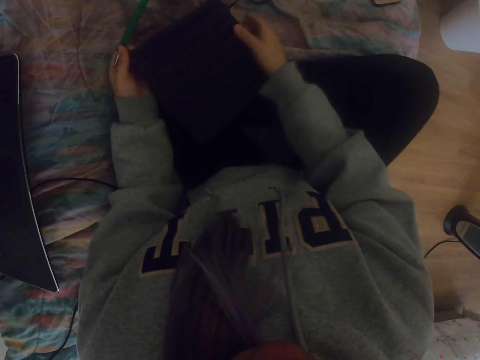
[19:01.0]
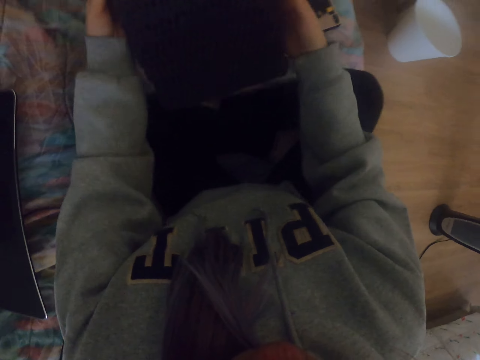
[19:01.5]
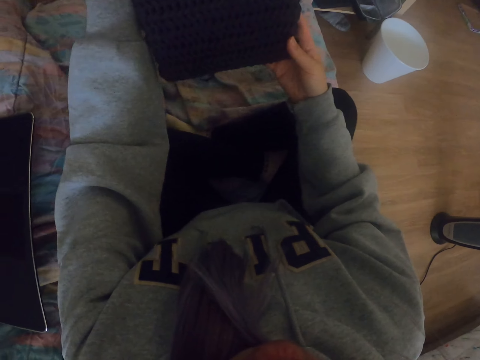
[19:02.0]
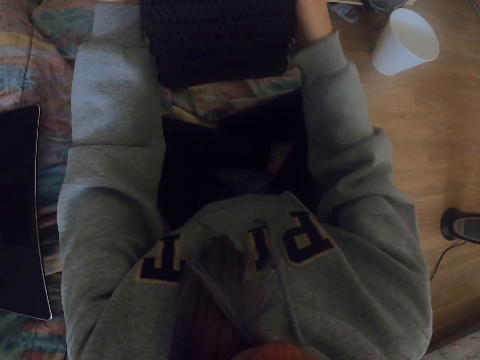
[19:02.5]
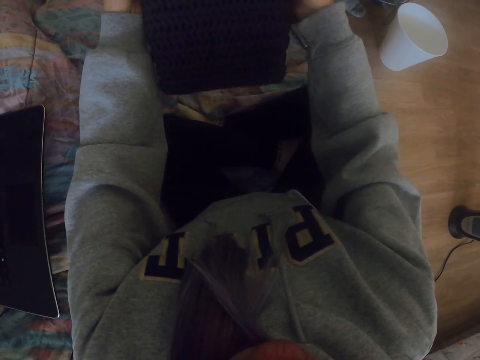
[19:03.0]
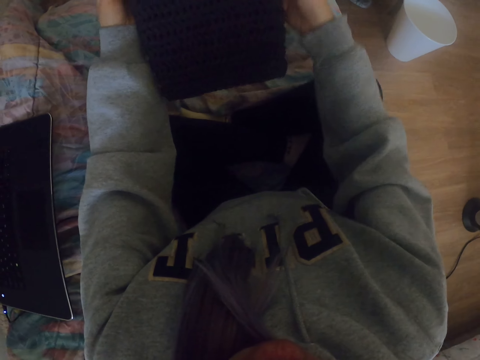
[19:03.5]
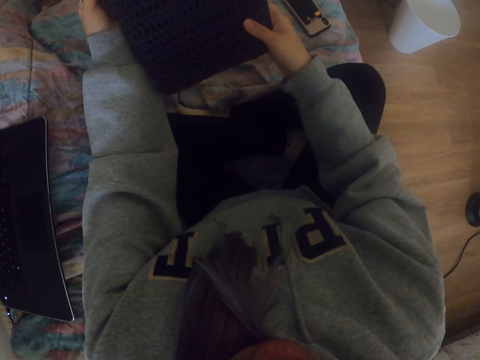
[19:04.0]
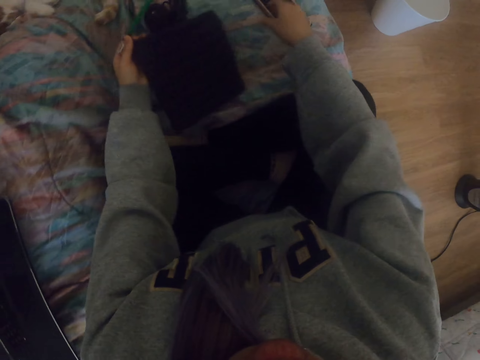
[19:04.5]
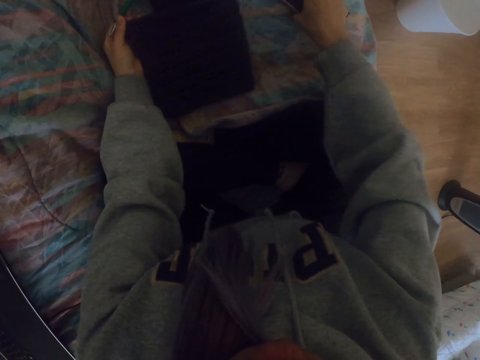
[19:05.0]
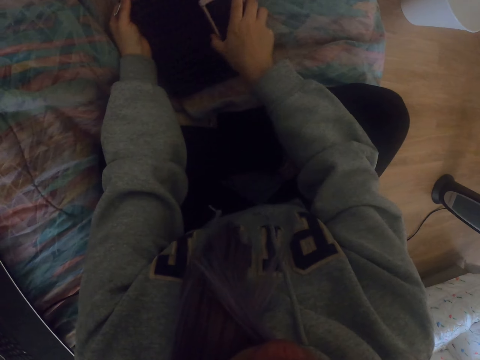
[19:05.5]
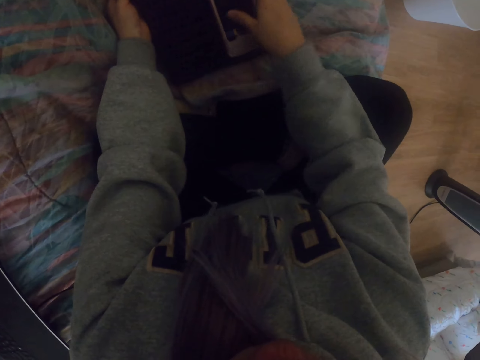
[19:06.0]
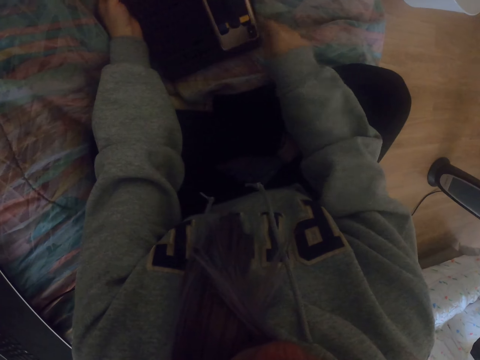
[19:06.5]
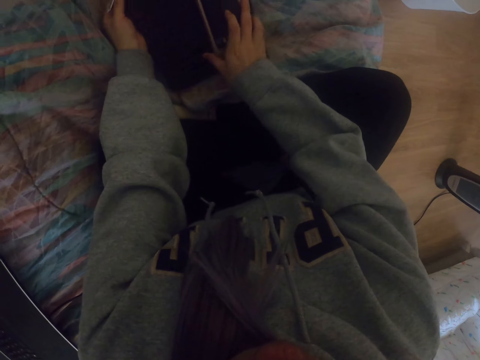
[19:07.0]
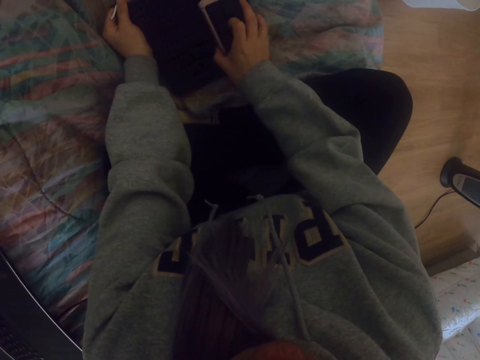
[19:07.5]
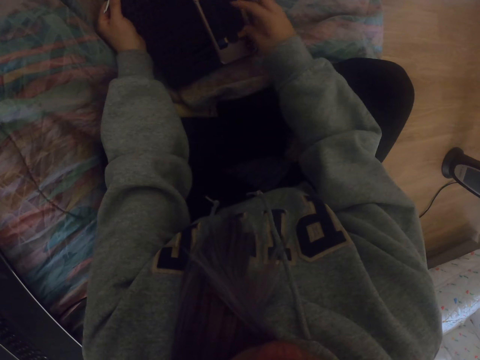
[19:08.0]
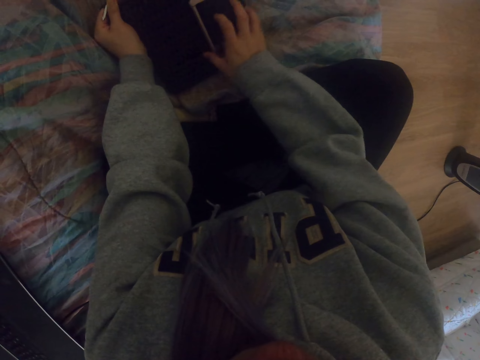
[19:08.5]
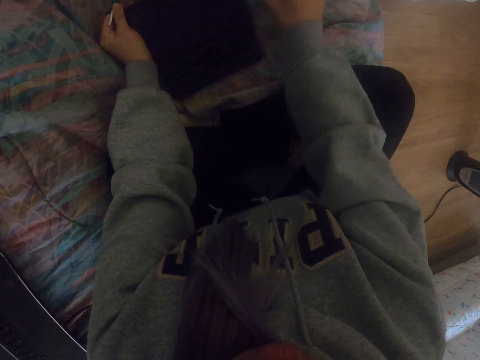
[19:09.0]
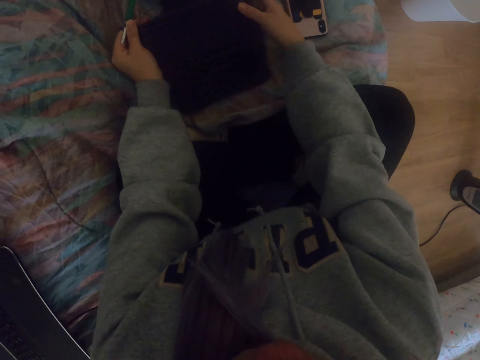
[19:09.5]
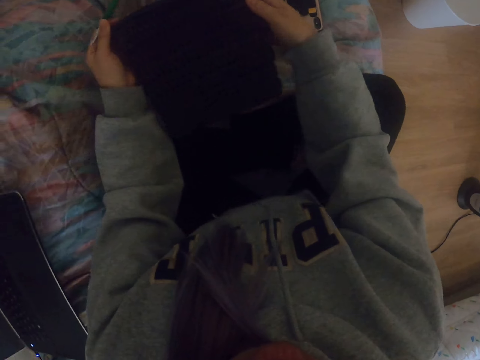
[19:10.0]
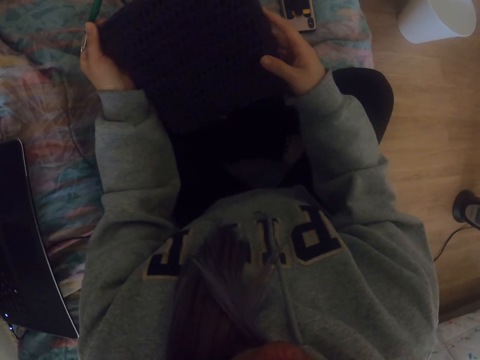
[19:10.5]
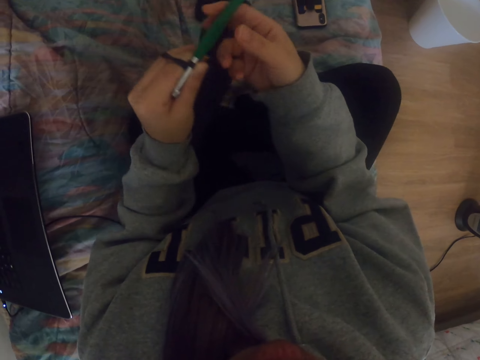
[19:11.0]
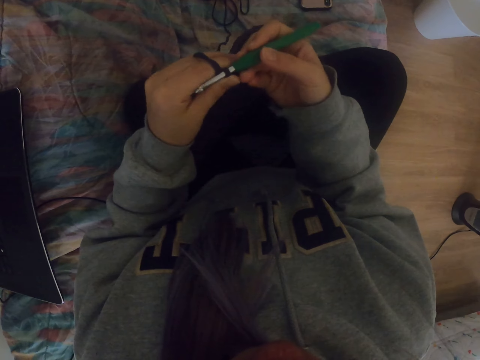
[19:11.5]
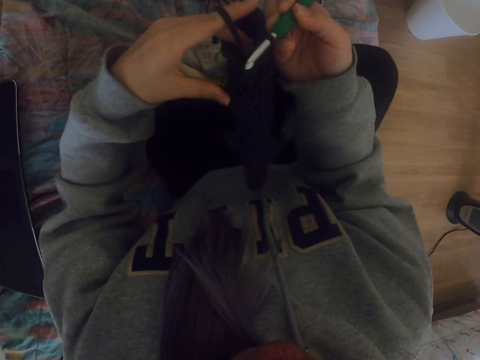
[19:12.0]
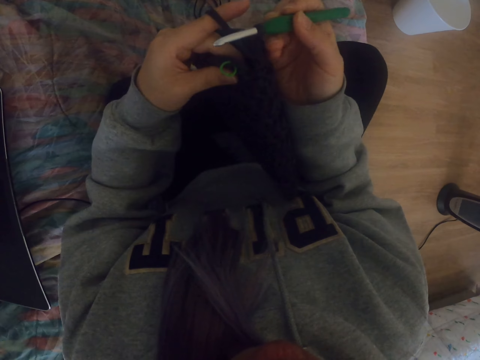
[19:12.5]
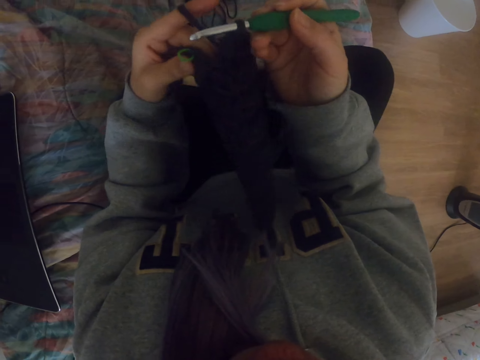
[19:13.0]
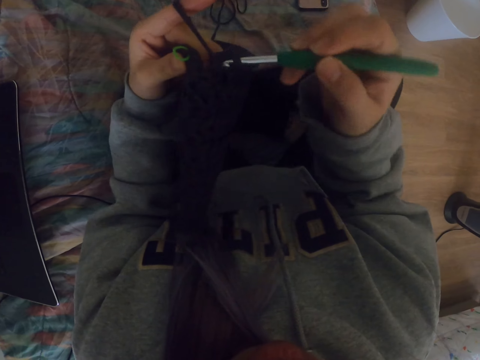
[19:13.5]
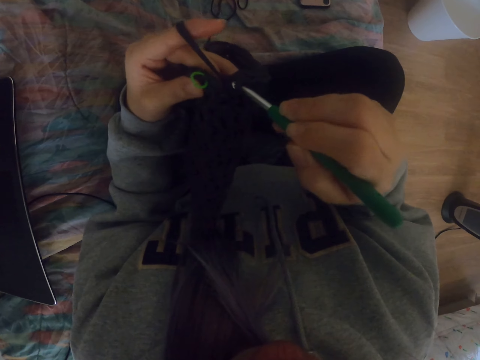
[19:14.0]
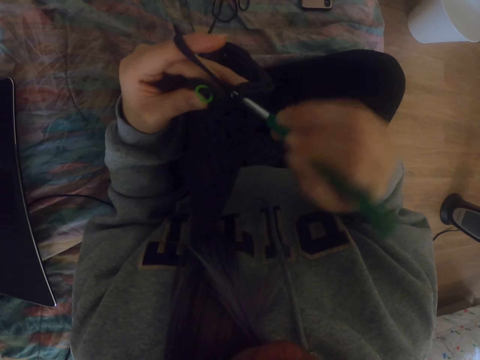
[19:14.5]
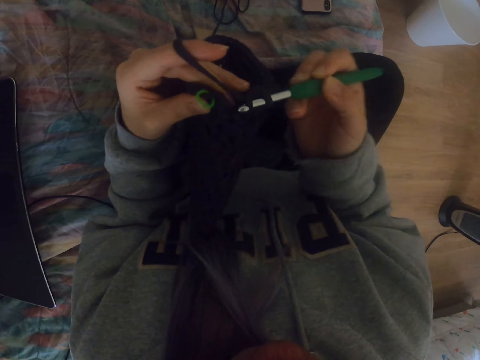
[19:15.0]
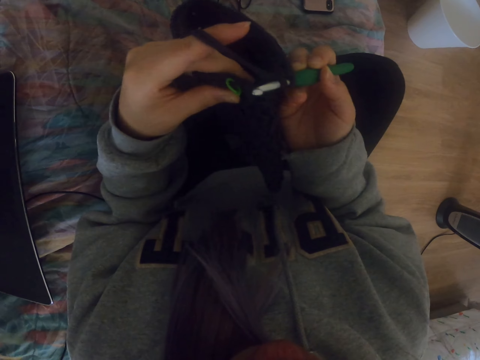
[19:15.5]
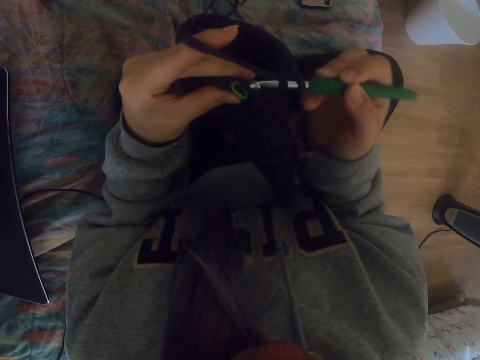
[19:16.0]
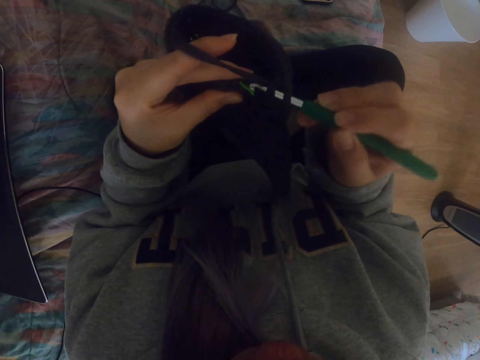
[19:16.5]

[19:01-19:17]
The camera wearer lays a hand on the fabric. They lift the fabric and look at the fabric. They place the fabric down. They take a phone. They place the phone on the fabric. They take the phone. They put the phone aside. They lift the fabric. They turn the fabric on the hands. They hold the crochet hook. They knit with the crochet hook. They adjust the crochet hook on the yarn.

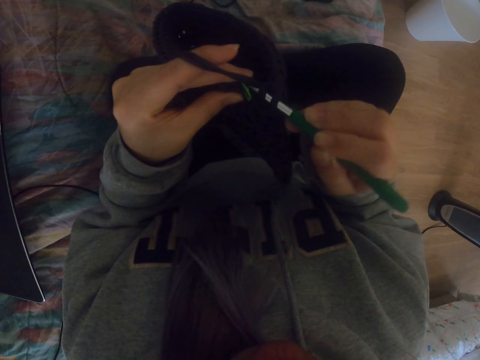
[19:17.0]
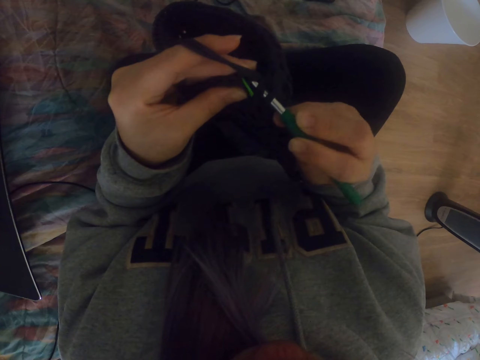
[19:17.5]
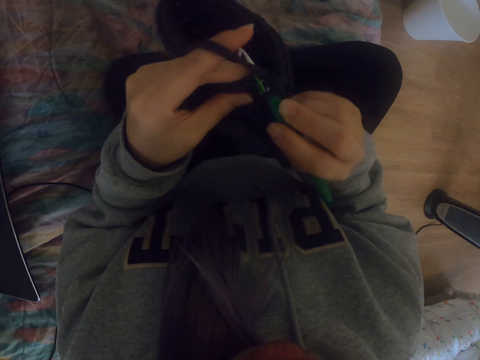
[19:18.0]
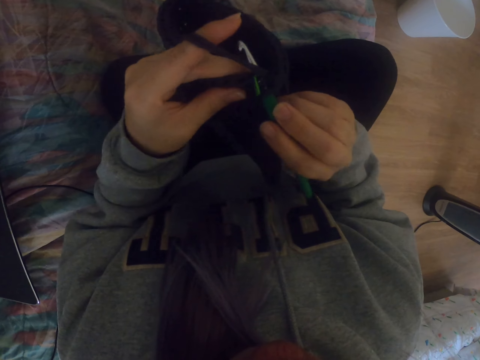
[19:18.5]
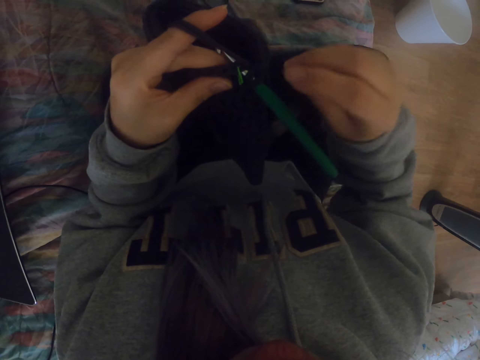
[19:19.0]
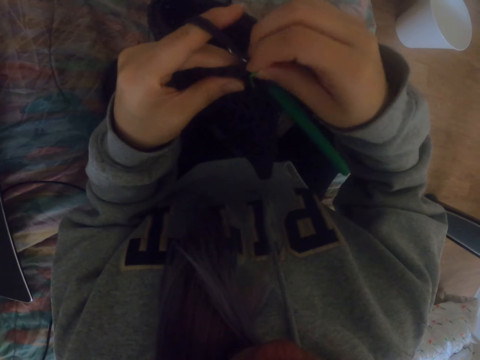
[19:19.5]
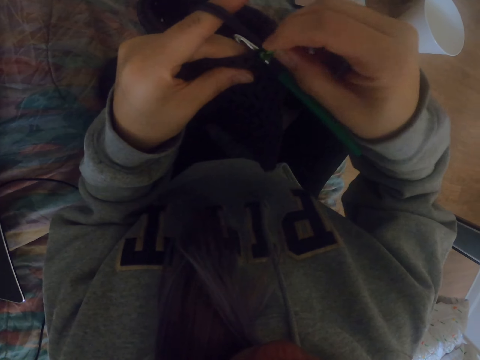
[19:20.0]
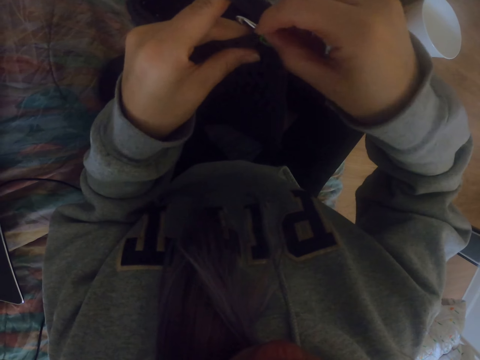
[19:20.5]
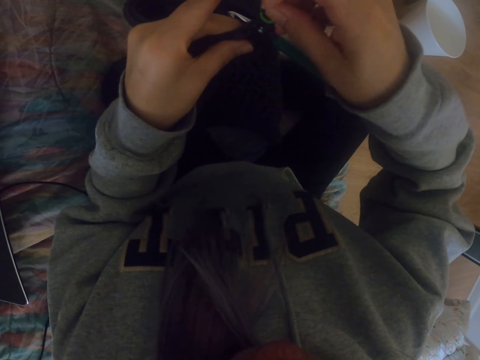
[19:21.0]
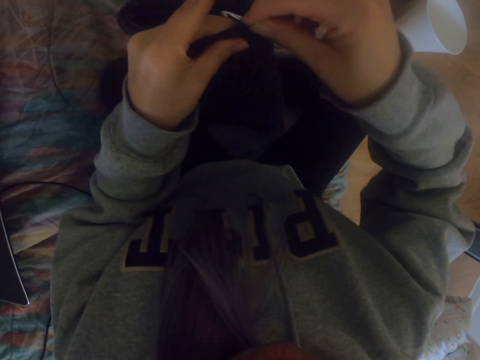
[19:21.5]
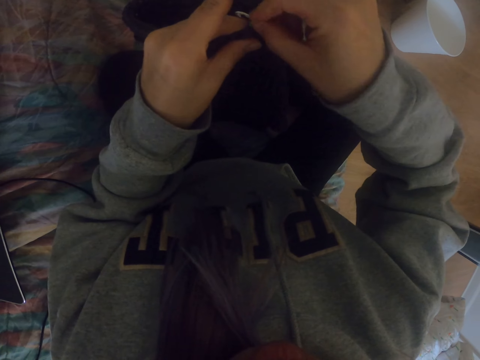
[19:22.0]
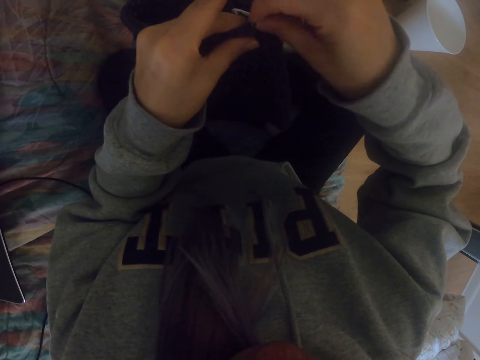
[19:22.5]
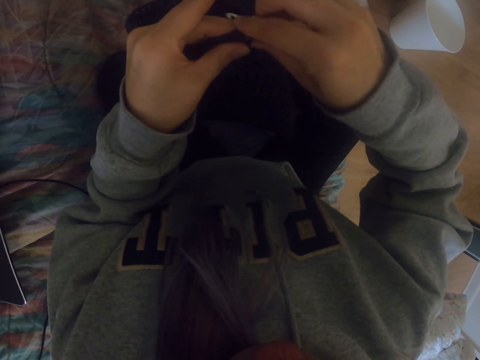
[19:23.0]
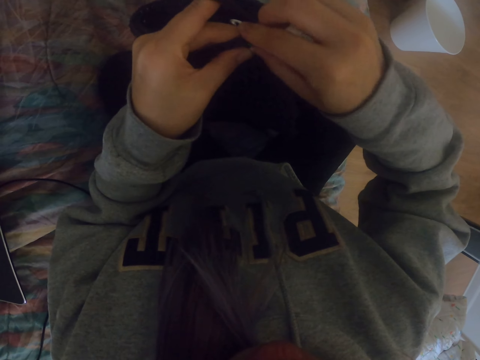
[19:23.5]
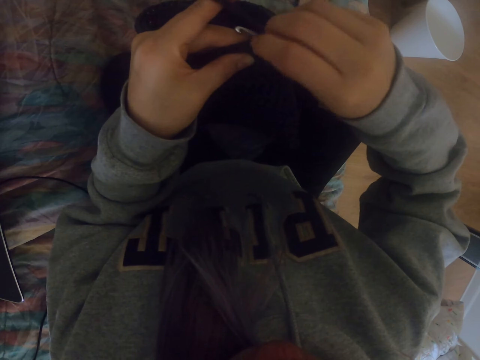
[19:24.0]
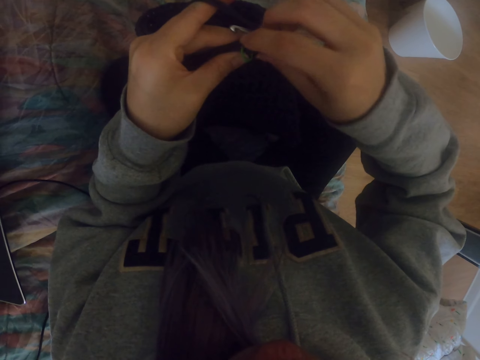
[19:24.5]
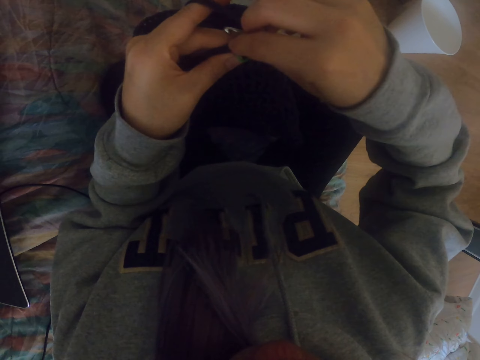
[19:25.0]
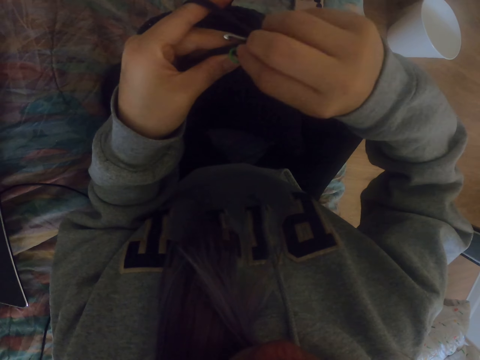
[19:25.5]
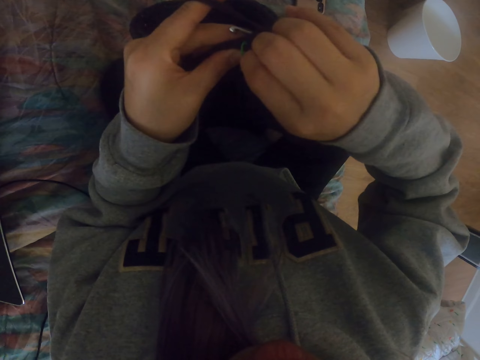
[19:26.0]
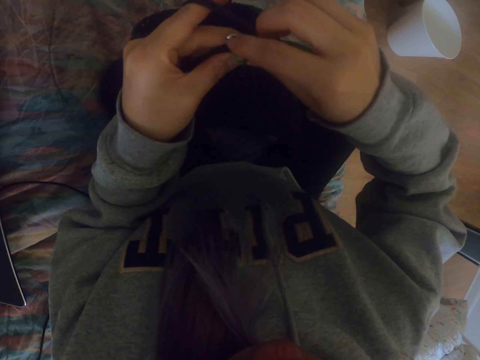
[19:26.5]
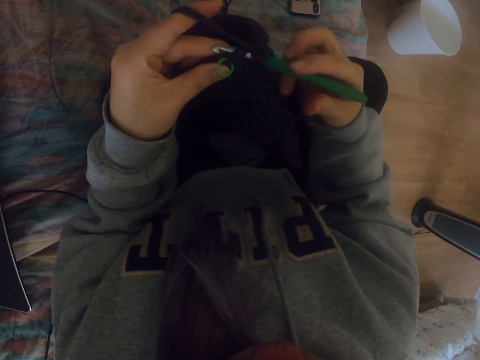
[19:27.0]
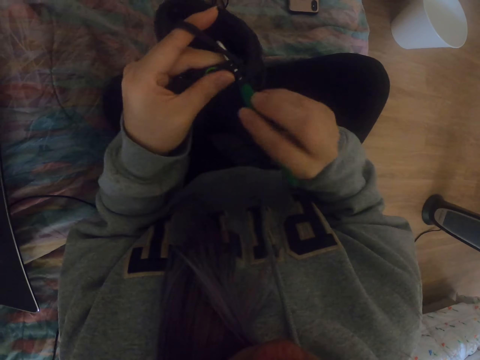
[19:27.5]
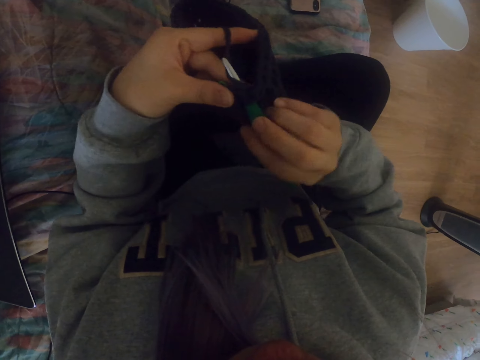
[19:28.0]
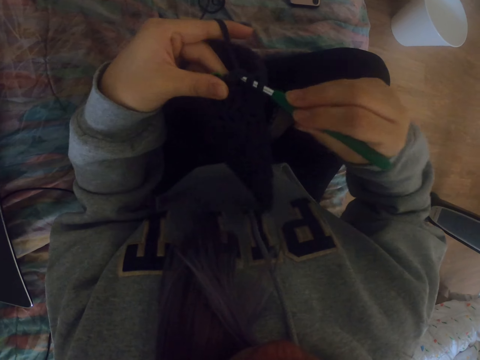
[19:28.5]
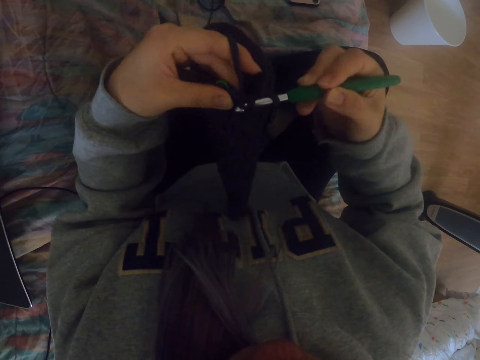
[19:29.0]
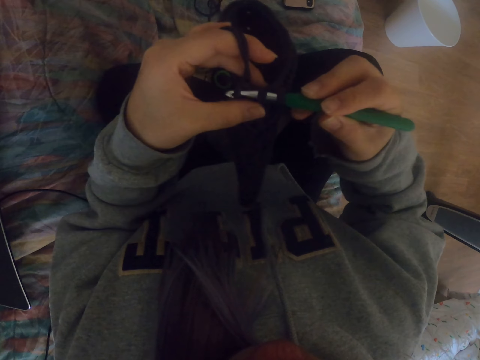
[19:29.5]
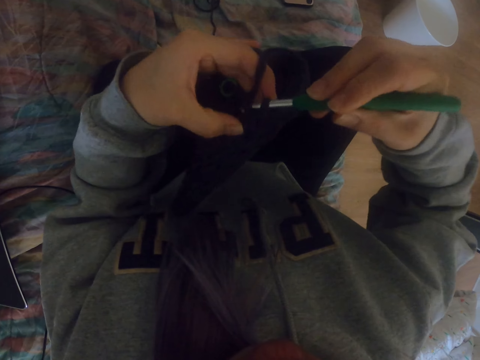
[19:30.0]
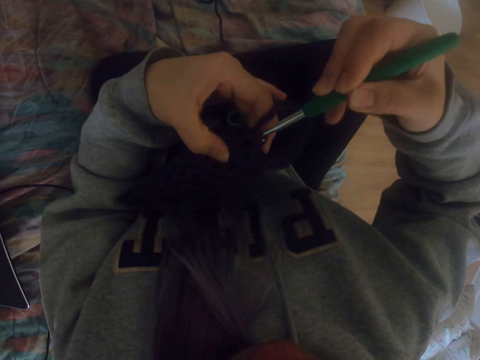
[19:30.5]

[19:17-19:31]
The camera wearer adjusts the rubber band on the fabric. They knit the fabric.
